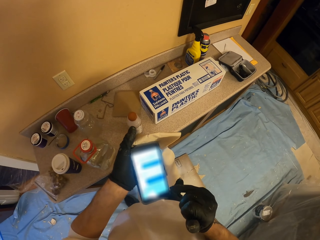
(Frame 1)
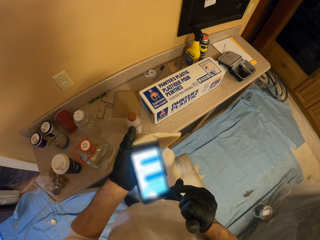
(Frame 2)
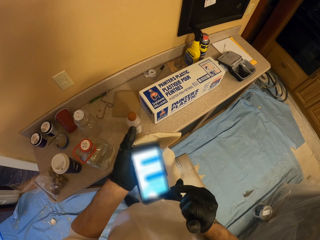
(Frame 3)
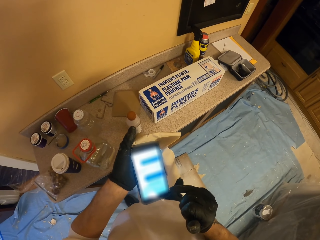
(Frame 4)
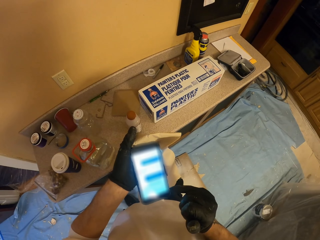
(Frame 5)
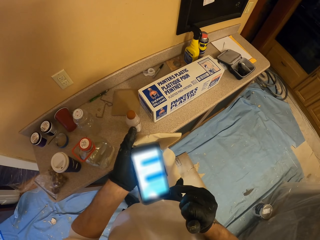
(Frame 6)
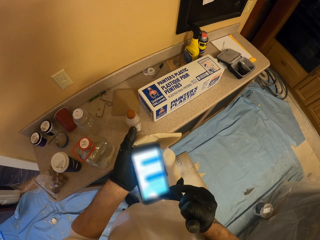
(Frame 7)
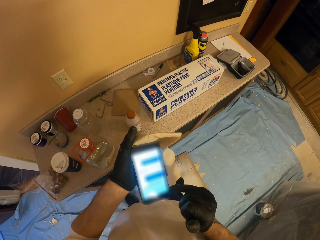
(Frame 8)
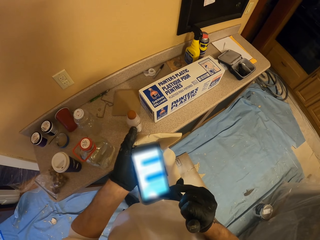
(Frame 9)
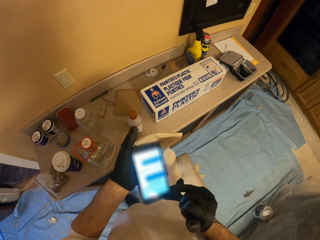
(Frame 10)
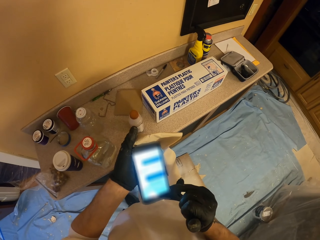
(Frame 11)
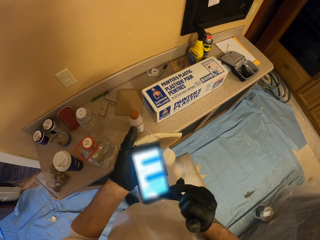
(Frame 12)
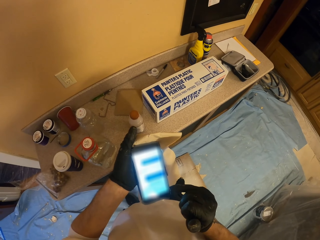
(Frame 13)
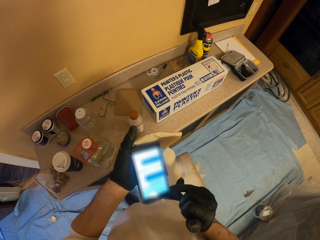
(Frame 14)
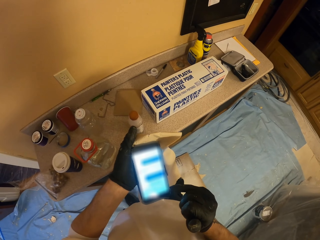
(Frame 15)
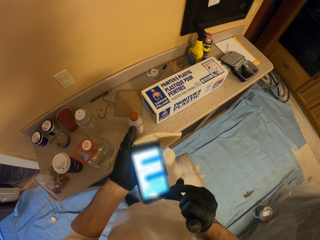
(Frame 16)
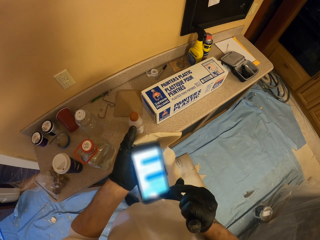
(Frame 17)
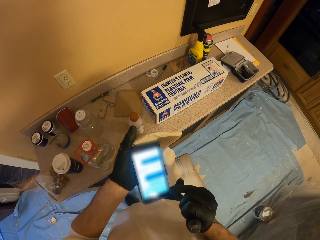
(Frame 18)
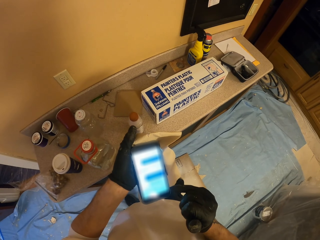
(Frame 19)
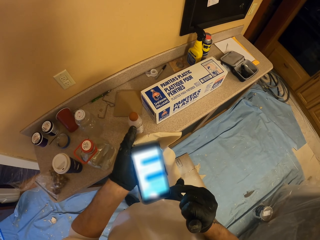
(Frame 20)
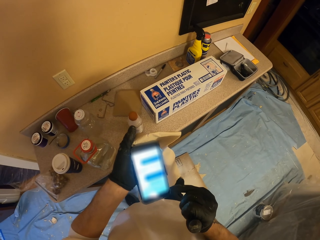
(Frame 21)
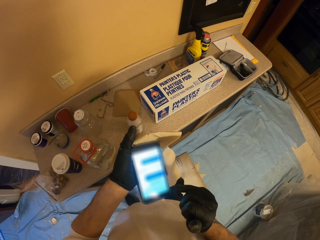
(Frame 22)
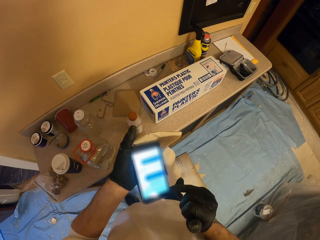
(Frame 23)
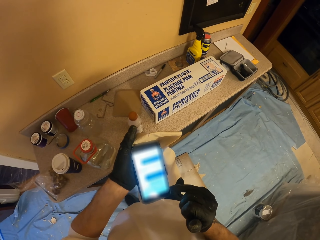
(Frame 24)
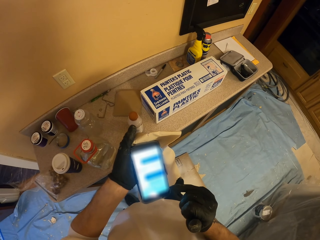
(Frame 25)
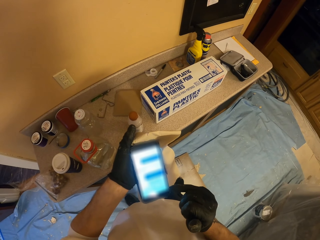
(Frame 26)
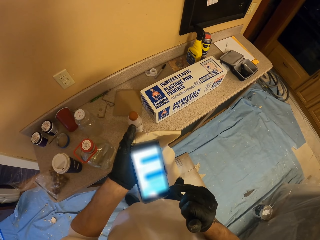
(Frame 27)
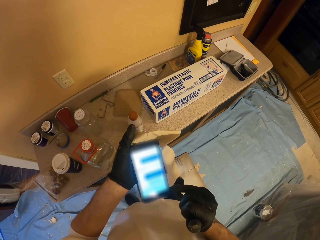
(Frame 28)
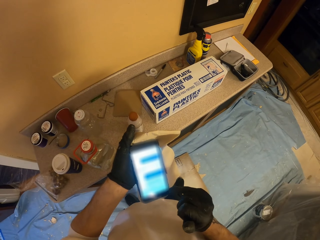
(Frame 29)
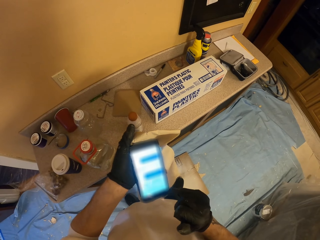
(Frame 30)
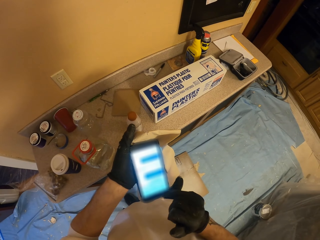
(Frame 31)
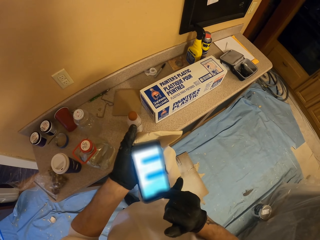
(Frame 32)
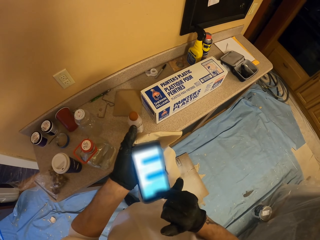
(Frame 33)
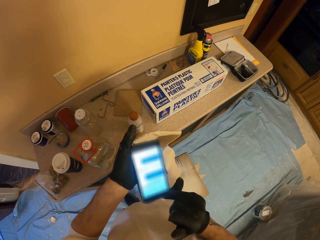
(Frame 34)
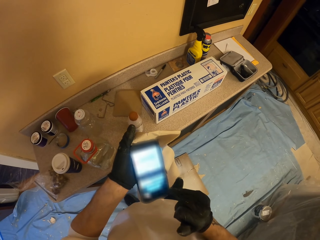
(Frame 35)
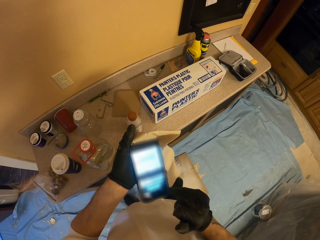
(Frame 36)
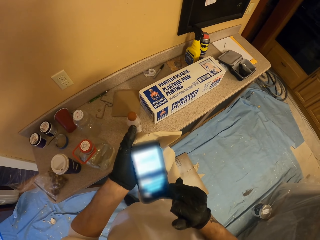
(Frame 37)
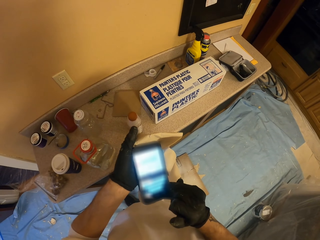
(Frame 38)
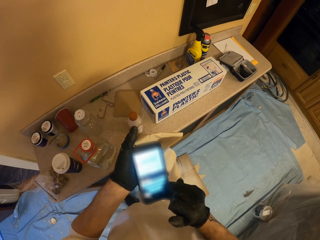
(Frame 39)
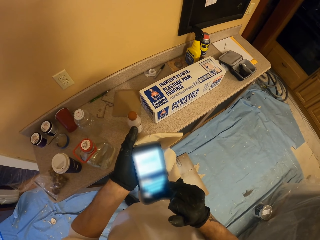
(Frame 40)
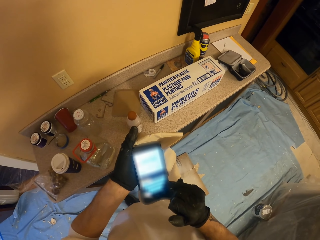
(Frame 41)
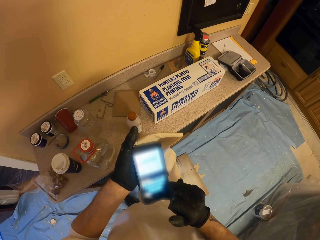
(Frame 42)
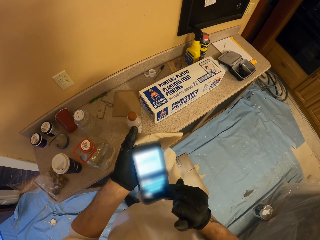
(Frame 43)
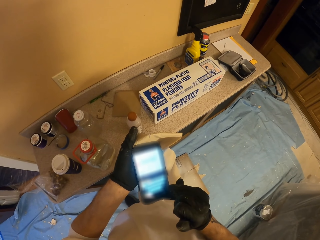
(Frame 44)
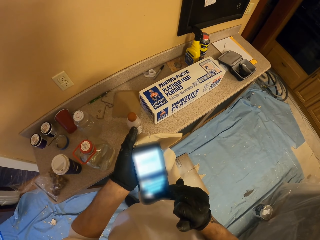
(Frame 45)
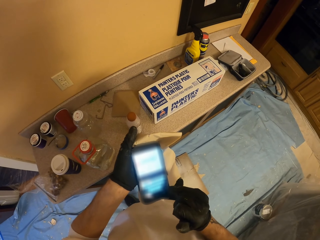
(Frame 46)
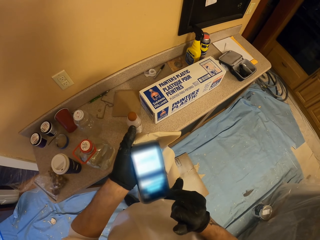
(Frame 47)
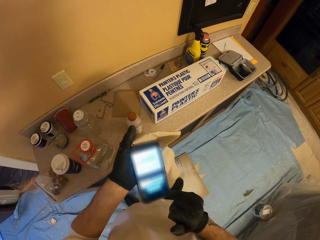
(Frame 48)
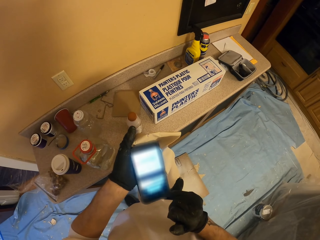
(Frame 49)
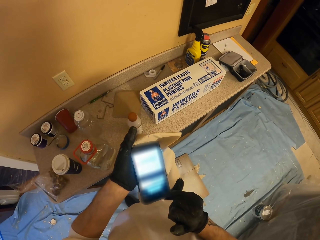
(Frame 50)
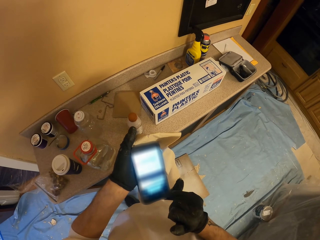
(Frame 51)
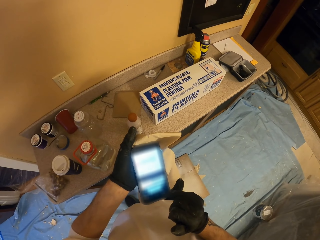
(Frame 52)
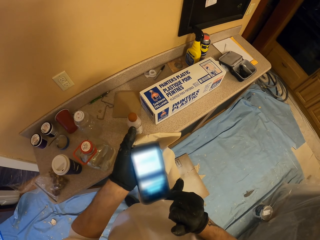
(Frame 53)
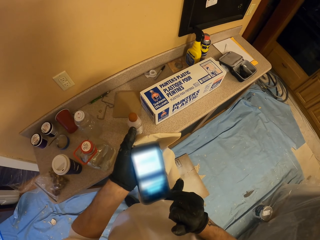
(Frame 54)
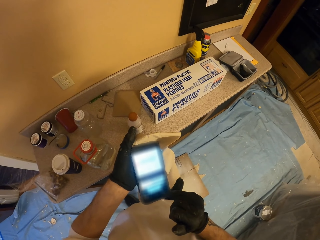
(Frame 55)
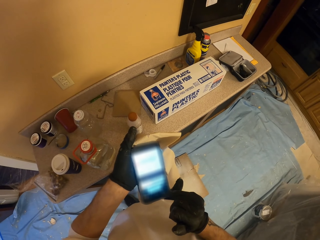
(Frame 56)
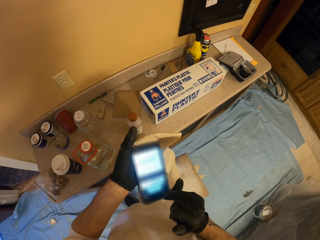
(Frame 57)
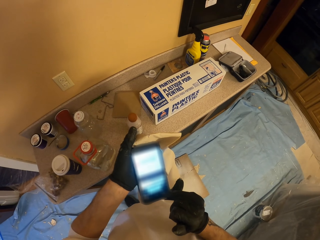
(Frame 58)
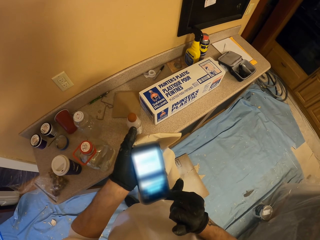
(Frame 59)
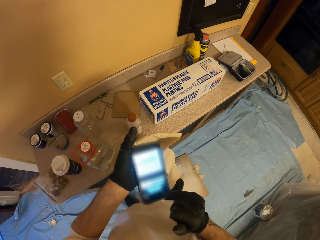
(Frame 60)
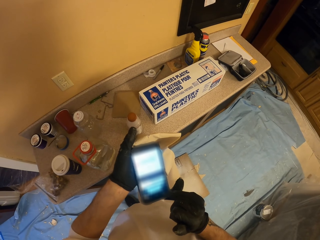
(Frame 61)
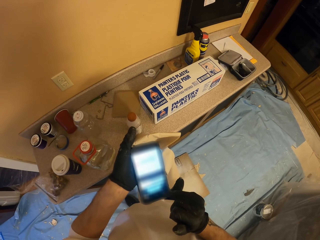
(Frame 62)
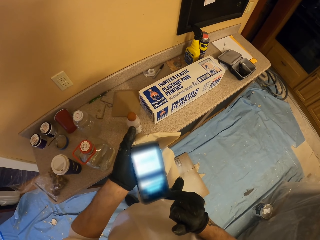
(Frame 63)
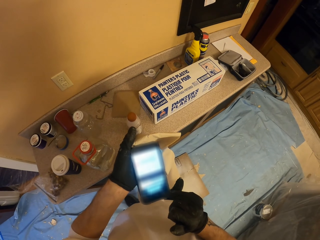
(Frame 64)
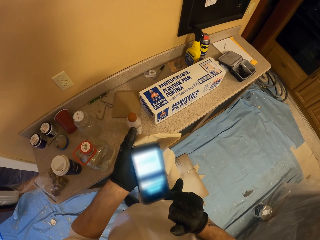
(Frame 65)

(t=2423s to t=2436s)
The camera wearer looks at the phone. They operate the phone. They look at the phone.

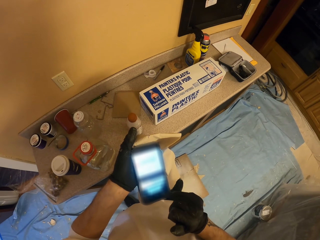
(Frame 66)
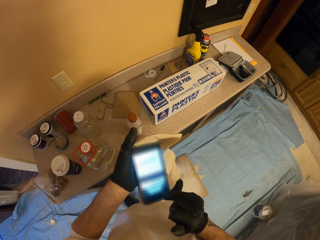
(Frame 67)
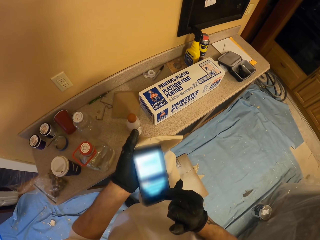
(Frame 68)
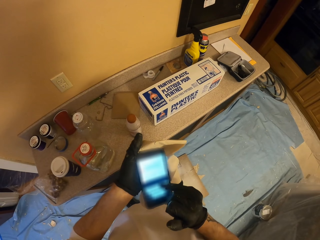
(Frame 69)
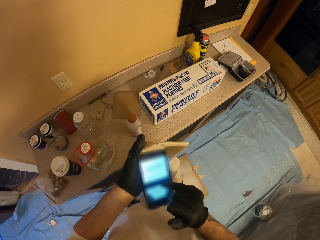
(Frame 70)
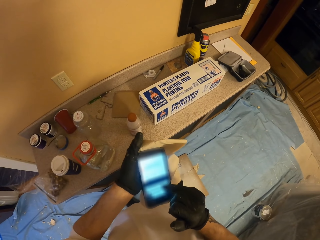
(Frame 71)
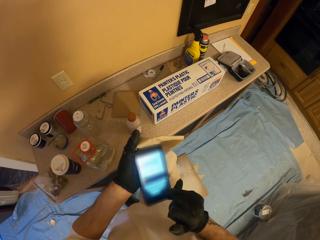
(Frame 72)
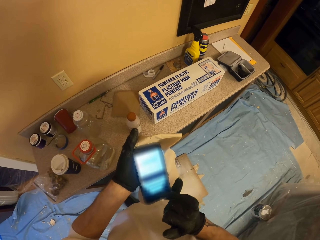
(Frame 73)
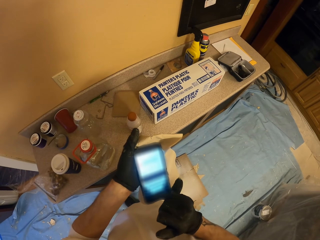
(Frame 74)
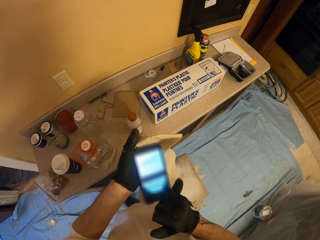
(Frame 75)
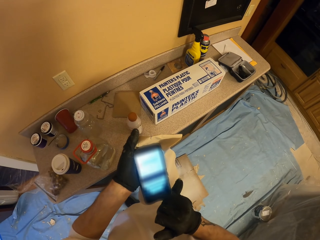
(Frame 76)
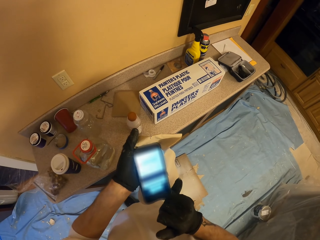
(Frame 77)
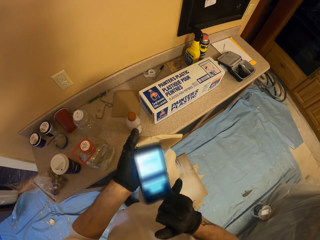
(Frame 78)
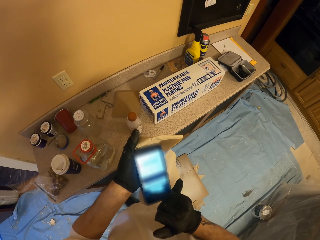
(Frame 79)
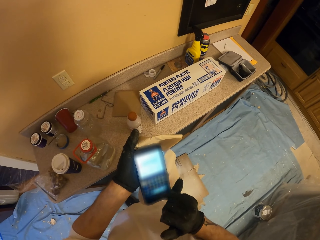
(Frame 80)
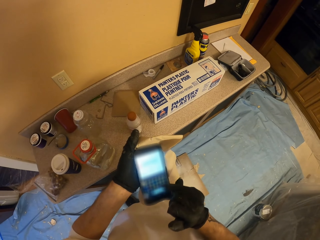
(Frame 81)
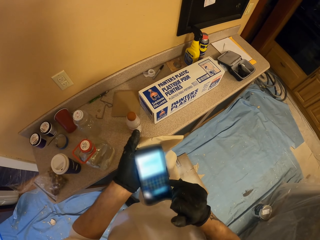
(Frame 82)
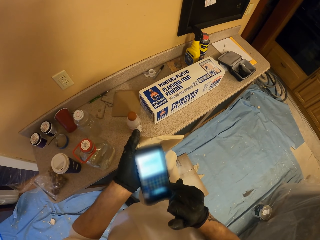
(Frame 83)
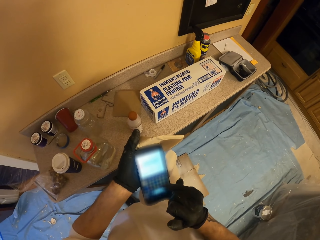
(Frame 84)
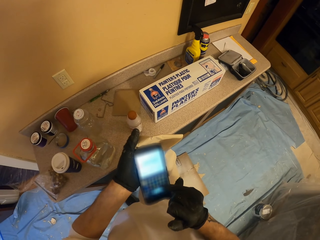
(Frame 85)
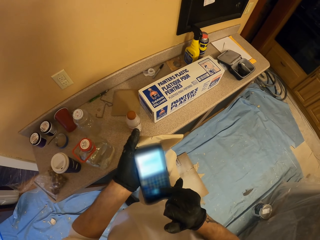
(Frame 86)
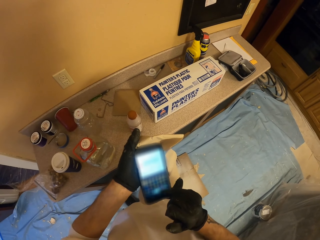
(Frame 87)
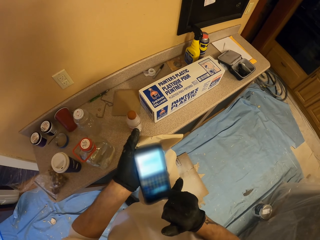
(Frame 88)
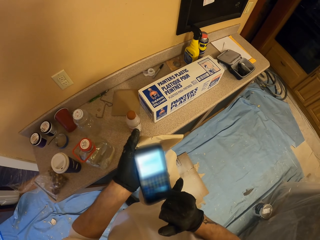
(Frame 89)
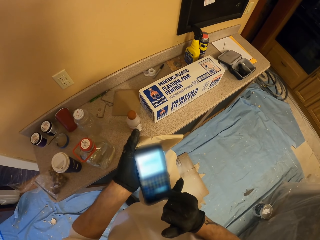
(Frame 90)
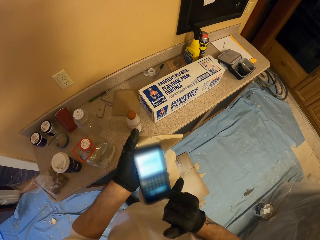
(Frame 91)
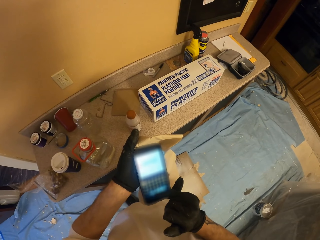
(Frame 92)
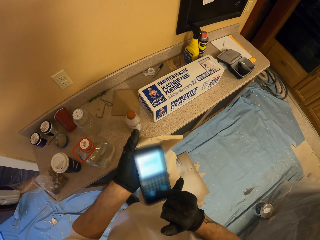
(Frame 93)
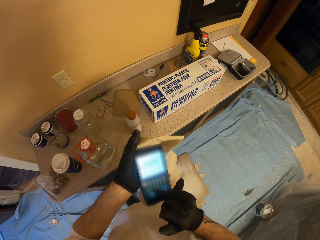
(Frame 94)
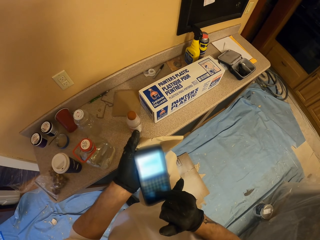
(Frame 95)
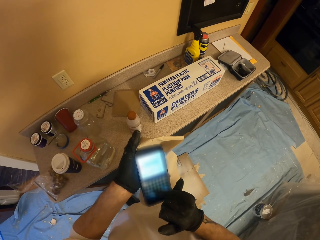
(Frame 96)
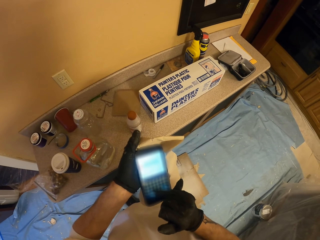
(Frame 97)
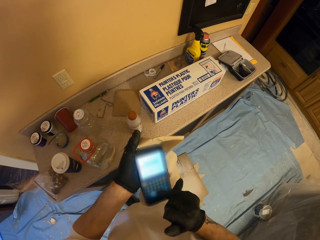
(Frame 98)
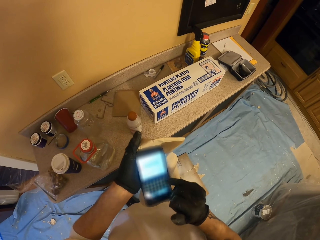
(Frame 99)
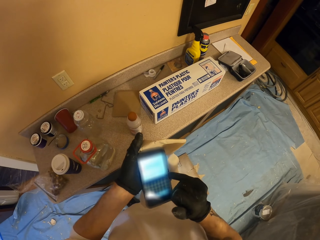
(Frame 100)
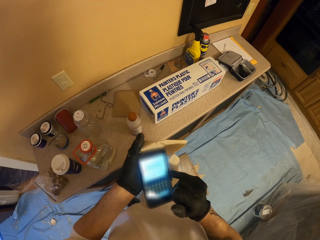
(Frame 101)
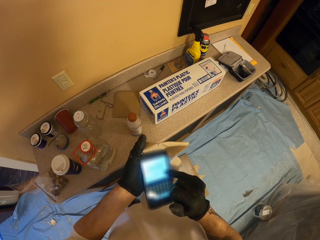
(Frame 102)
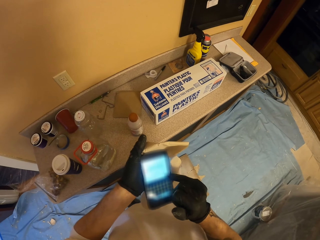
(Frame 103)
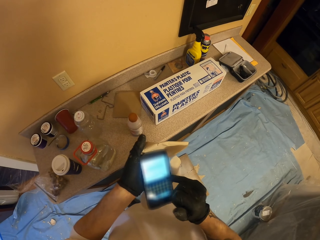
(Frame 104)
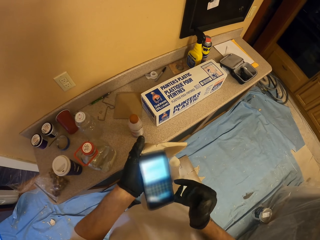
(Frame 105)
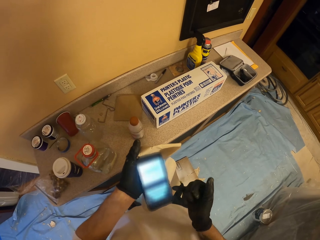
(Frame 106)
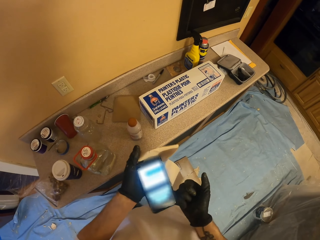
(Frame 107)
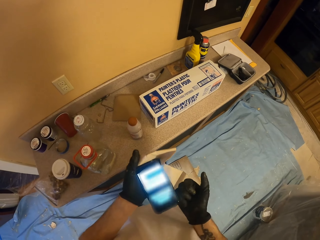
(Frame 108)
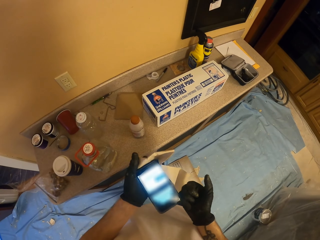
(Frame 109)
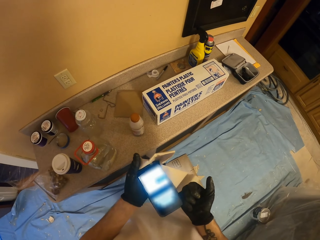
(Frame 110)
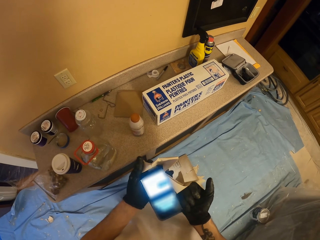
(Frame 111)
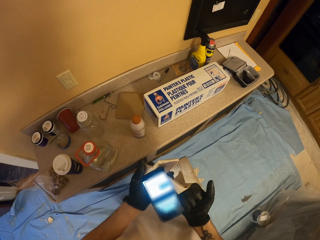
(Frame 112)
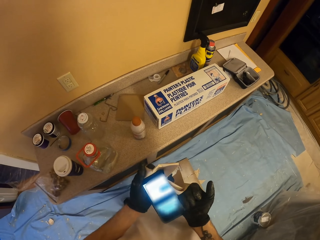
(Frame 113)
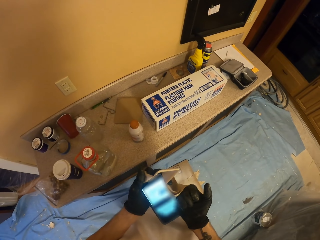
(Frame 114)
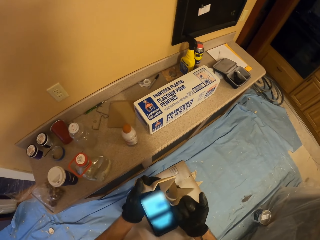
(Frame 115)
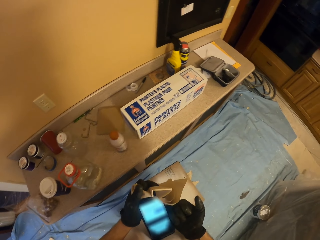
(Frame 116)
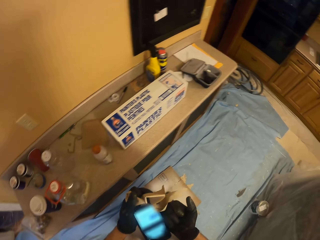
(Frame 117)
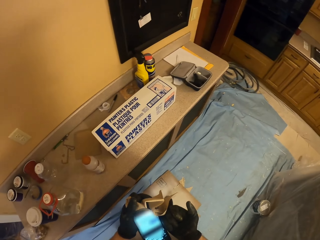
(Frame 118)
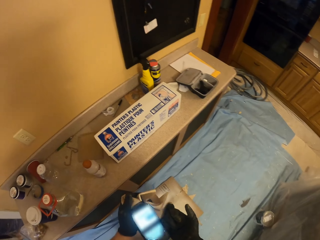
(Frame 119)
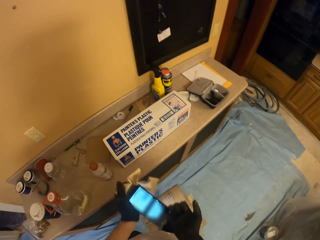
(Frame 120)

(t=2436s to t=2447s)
The camera wearer operates the phone. They look at the phone.
